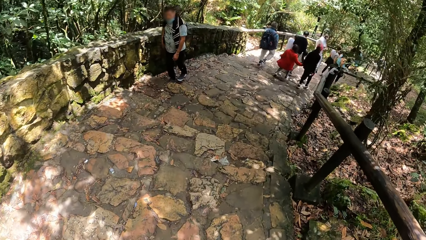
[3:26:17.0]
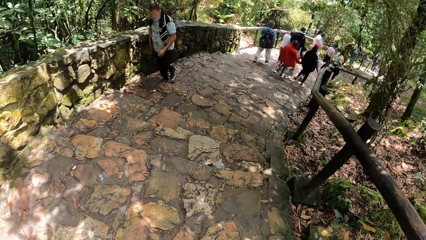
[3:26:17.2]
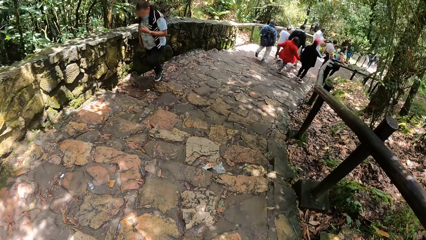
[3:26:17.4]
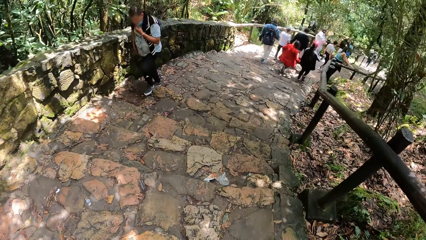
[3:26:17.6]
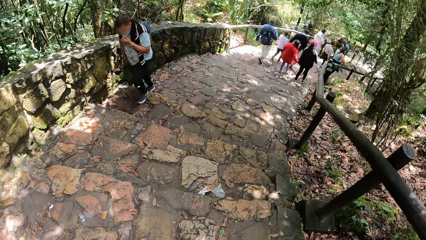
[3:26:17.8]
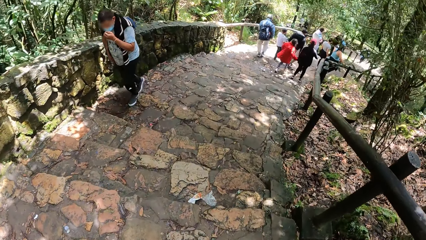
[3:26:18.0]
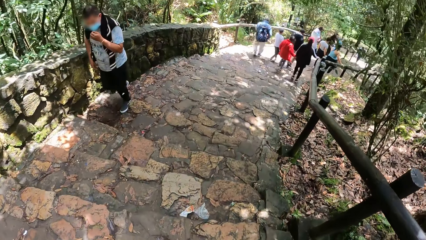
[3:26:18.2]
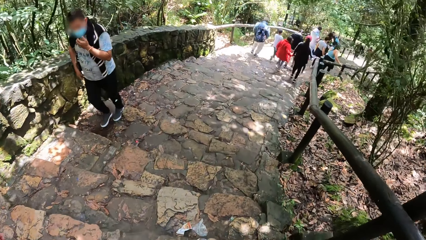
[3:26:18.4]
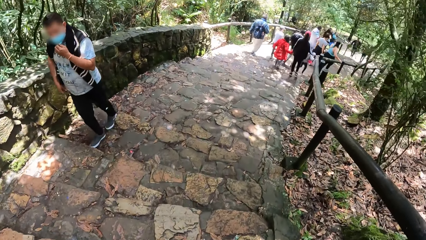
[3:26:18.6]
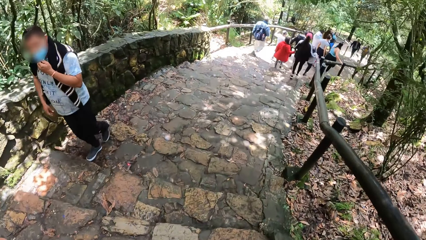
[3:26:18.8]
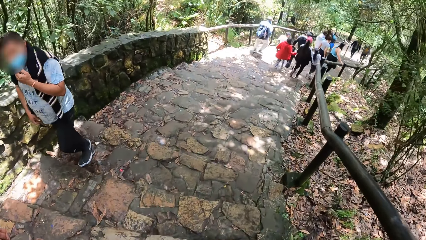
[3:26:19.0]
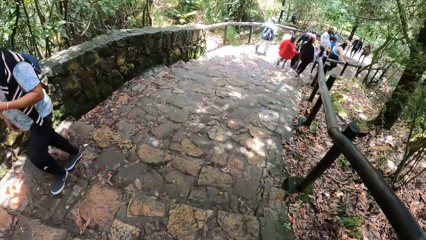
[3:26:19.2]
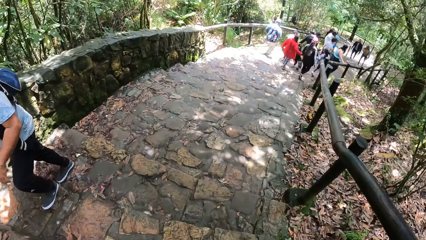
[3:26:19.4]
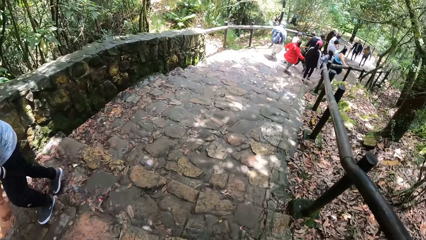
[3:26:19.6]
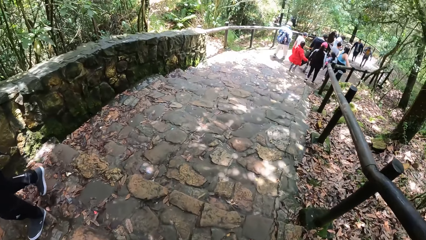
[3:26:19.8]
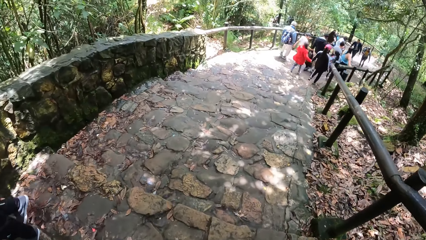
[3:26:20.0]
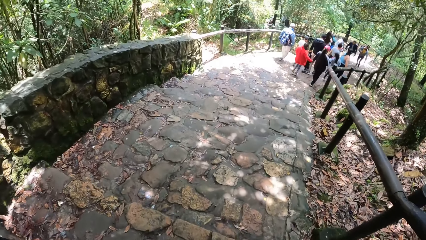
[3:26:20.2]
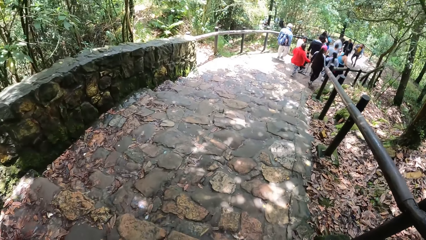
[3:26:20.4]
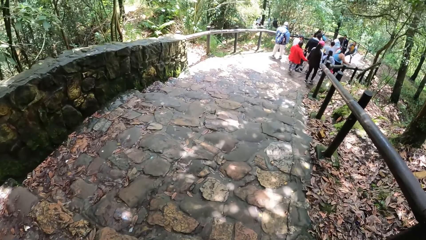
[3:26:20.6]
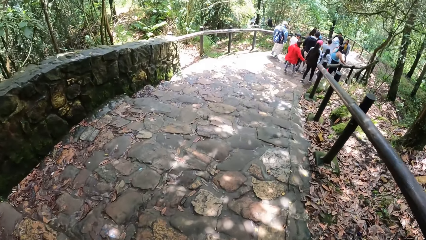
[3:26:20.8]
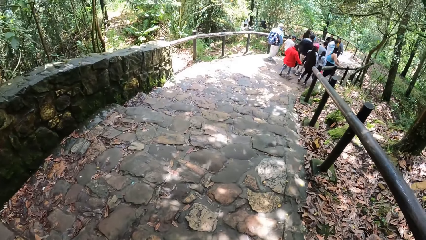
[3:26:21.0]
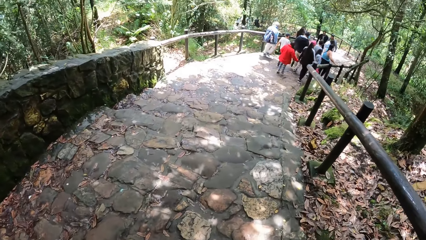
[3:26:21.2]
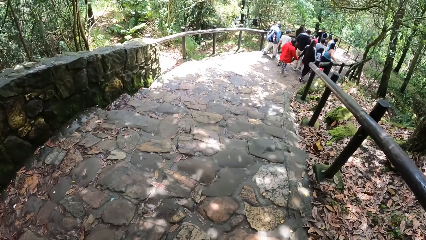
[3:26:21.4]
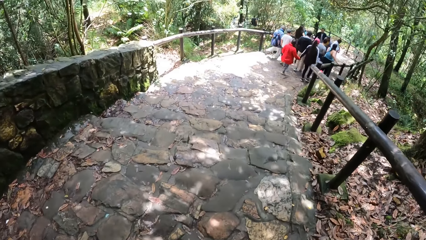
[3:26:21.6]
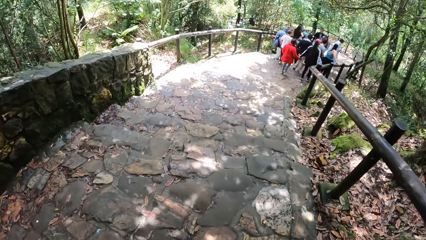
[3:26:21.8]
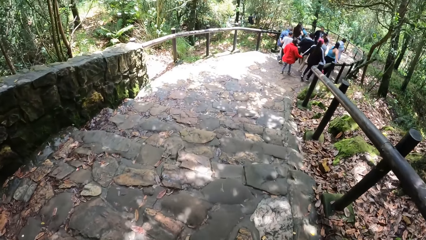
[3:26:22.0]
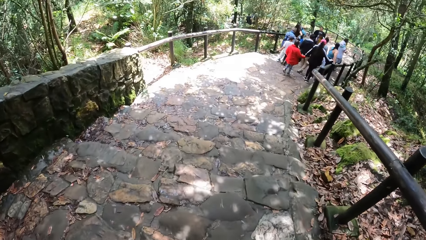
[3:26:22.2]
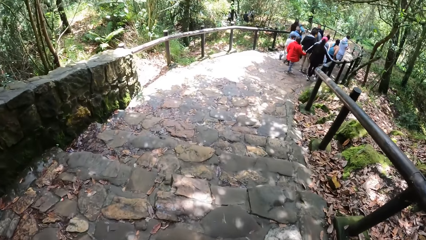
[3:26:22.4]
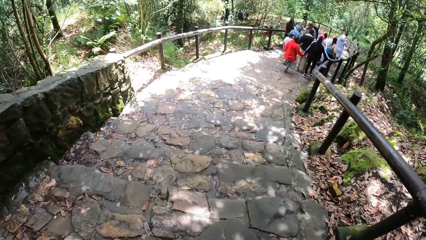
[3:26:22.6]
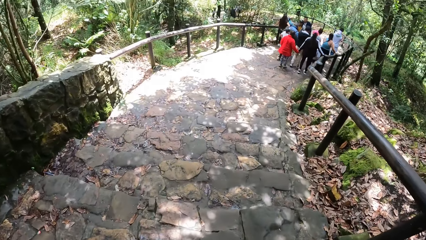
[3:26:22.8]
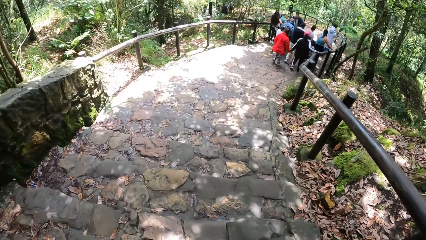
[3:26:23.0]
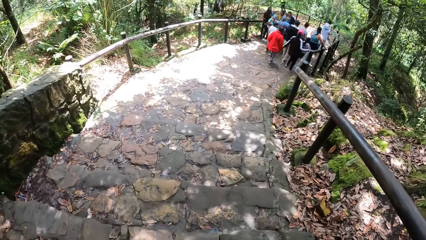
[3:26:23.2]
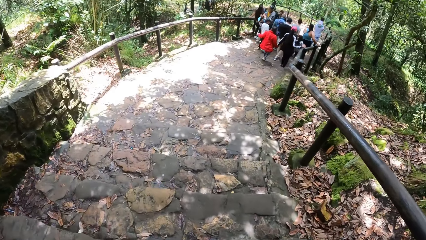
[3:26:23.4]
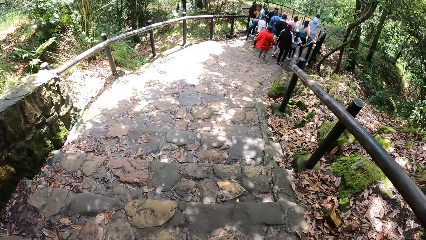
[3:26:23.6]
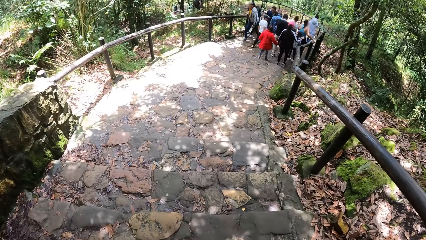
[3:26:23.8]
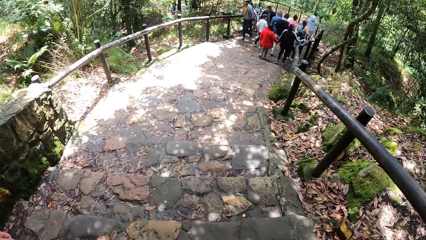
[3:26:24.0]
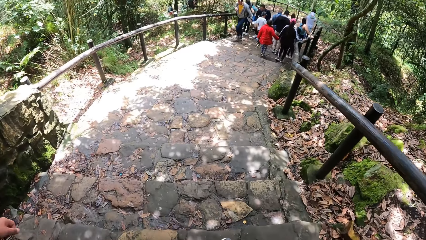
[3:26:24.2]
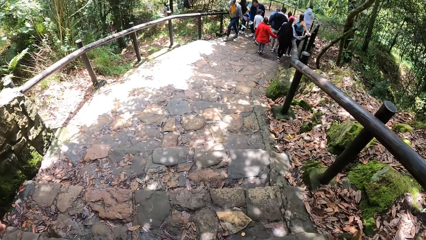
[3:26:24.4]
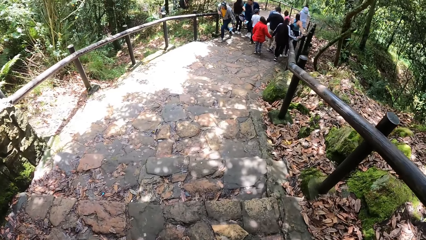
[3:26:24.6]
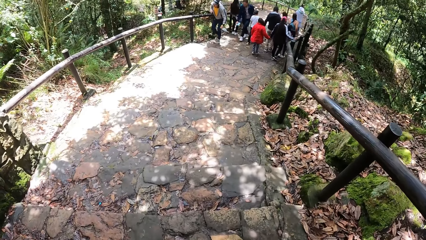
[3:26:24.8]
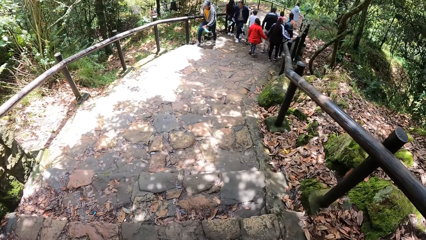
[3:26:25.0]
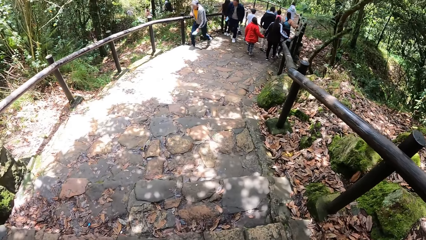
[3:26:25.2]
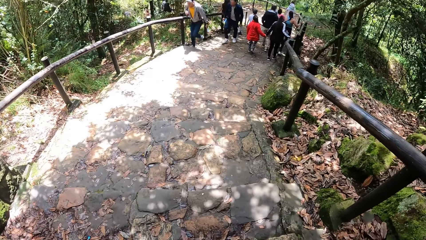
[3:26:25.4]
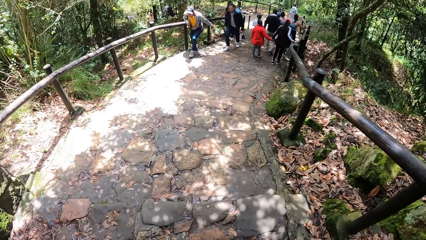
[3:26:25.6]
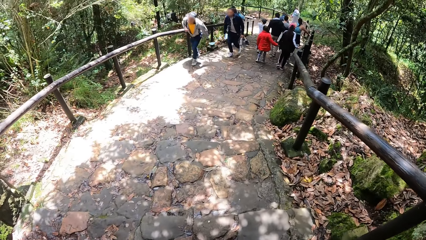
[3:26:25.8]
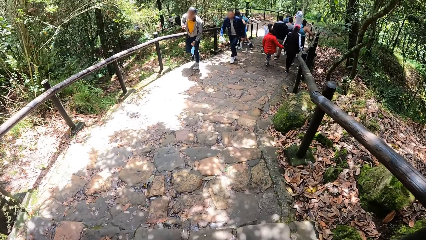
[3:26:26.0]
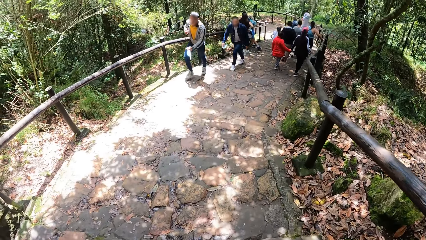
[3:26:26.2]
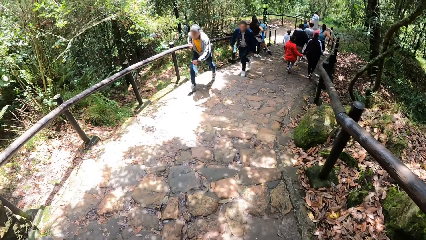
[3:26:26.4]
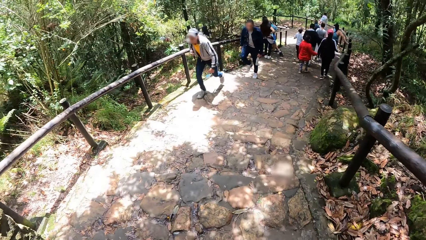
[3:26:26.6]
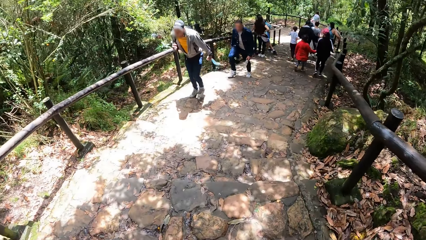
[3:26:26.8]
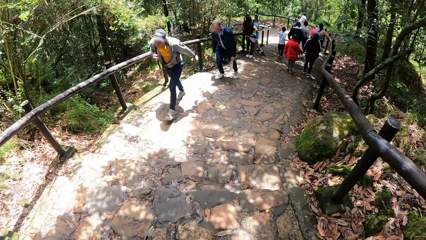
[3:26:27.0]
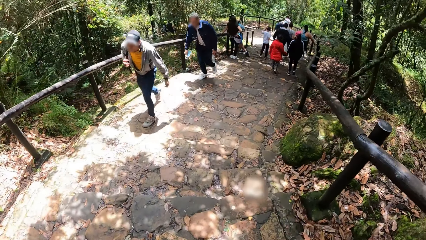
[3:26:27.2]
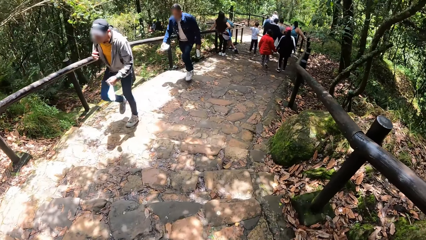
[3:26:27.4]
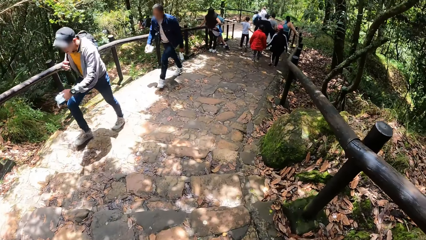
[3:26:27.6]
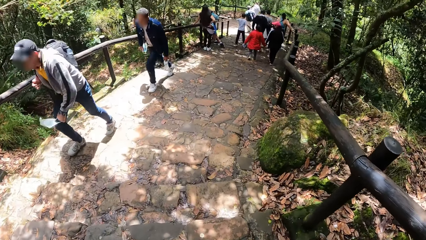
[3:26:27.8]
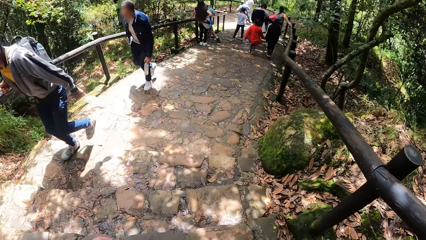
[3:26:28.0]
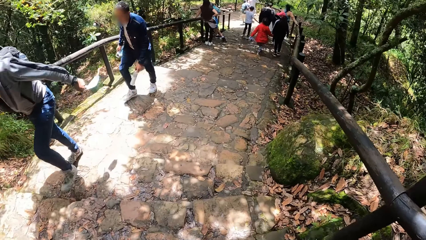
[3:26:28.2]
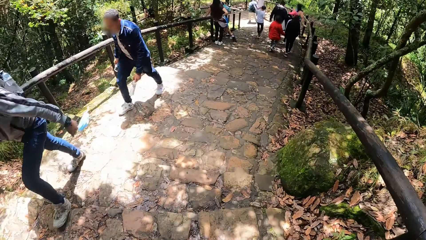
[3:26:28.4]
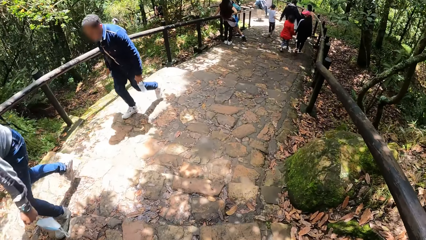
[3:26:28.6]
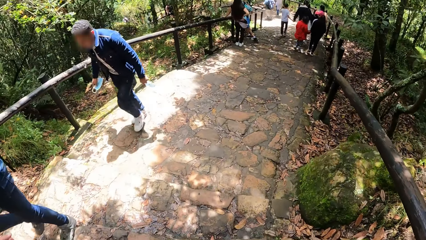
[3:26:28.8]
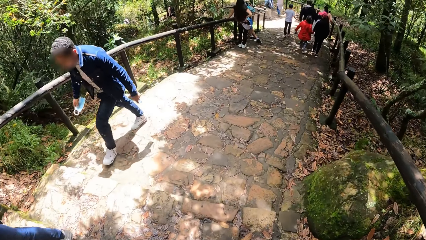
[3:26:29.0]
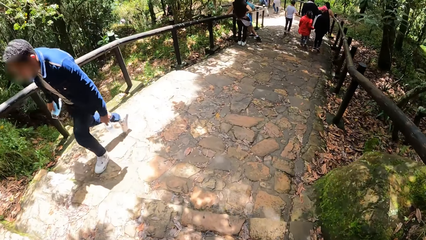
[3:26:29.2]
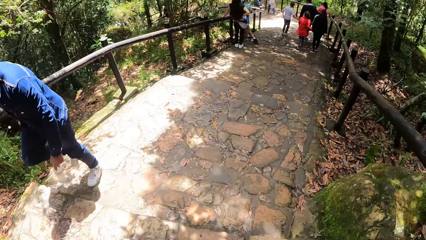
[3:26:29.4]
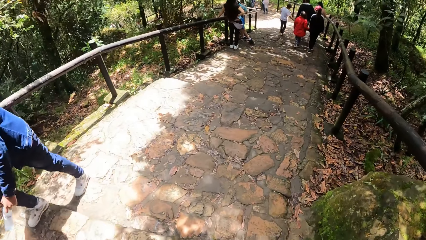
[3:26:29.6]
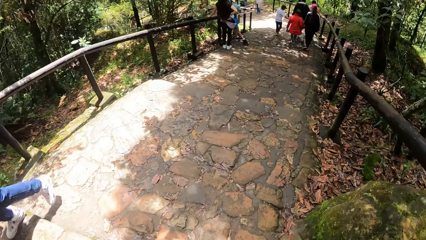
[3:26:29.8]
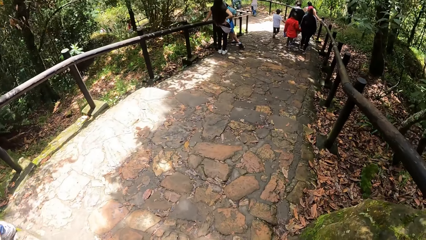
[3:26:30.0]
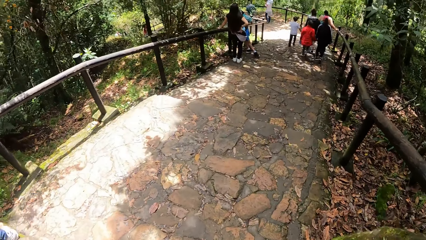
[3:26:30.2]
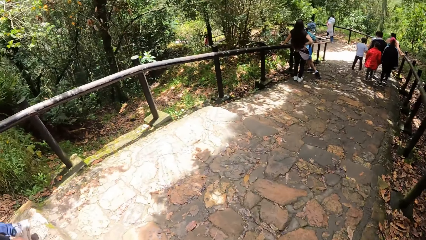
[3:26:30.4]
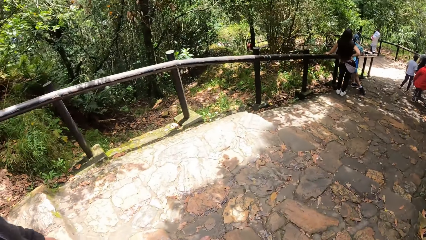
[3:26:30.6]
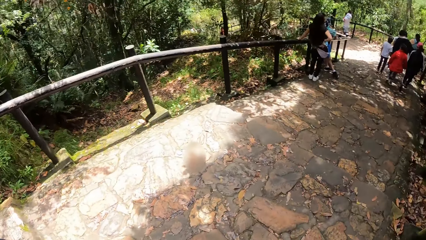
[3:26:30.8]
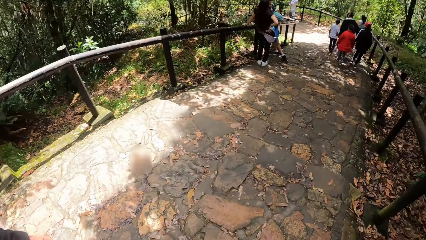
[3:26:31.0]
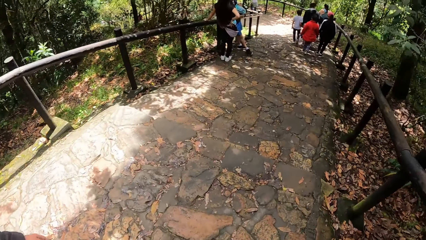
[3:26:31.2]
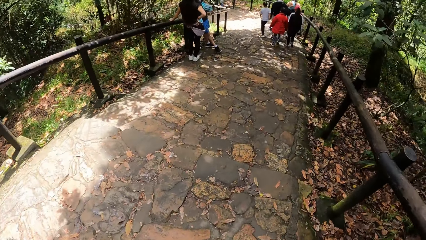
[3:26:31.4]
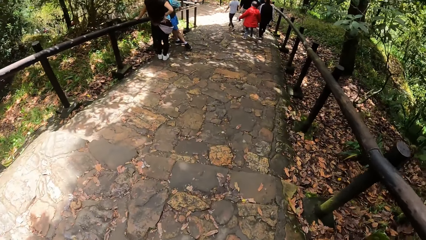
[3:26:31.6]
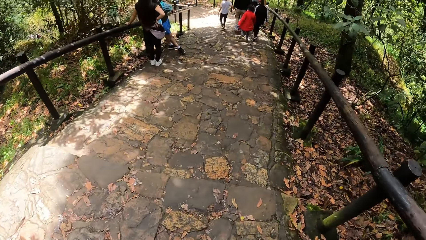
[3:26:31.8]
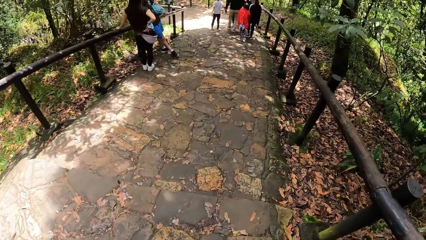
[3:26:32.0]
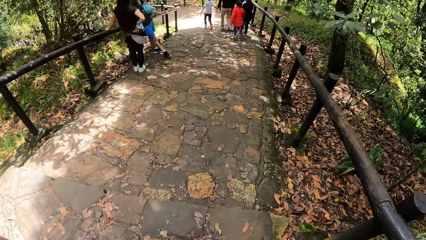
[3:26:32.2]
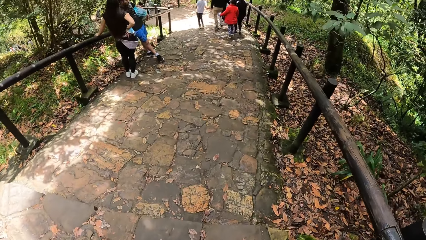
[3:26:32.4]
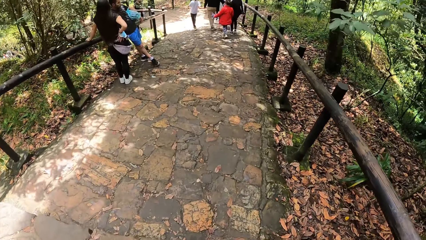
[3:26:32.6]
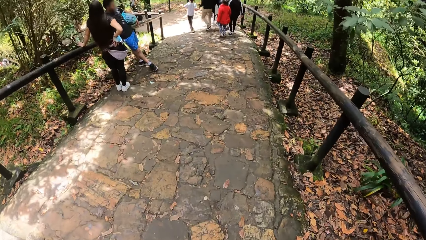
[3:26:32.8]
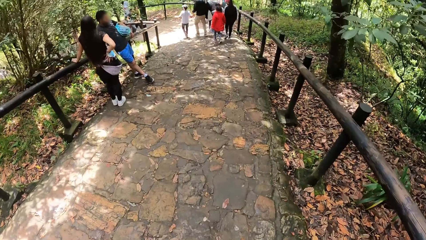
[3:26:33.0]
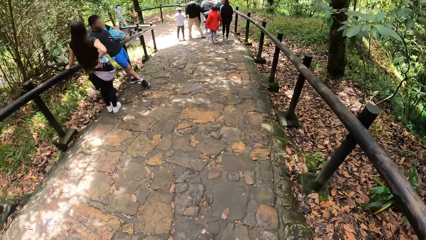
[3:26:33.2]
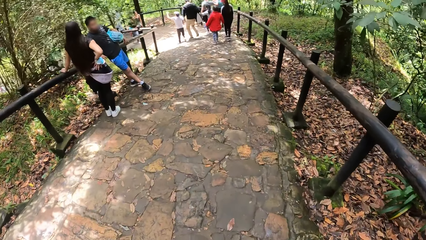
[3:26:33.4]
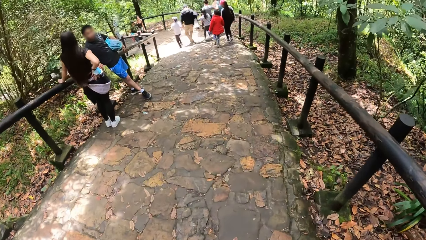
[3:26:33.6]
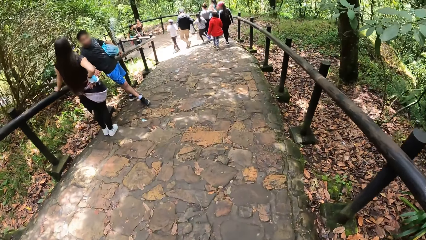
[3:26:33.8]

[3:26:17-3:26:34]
The camera wearer walks around. They look around.
